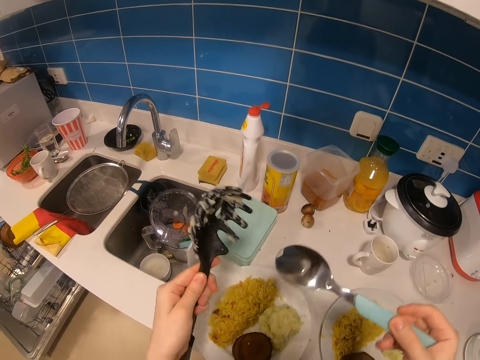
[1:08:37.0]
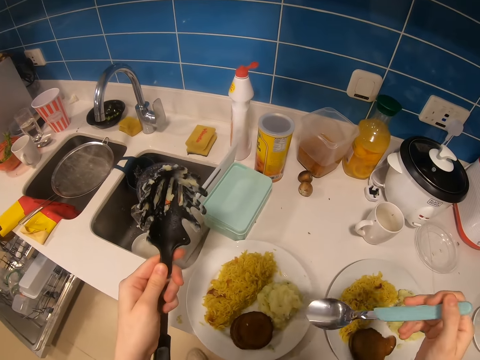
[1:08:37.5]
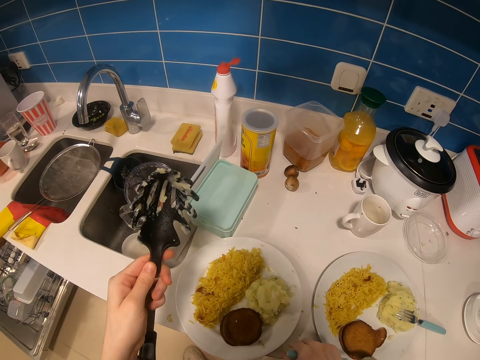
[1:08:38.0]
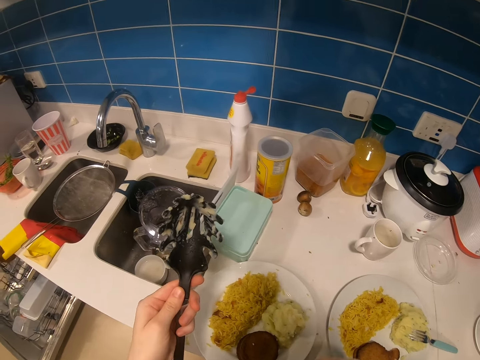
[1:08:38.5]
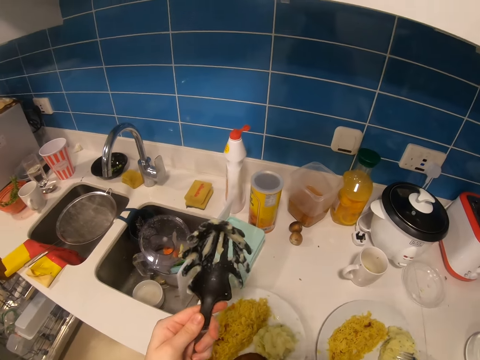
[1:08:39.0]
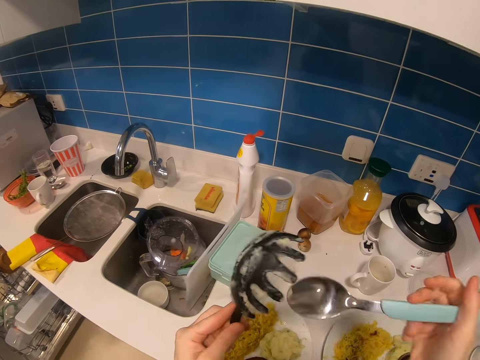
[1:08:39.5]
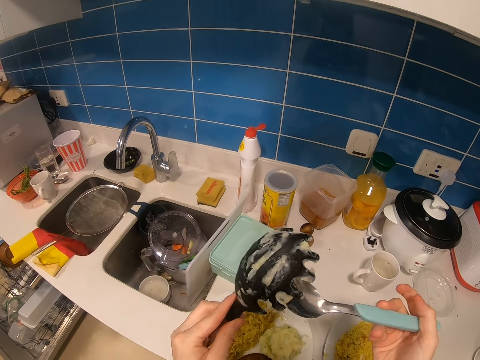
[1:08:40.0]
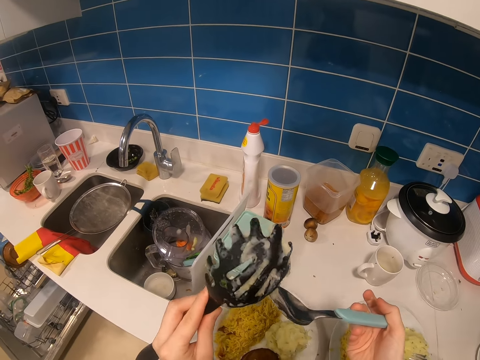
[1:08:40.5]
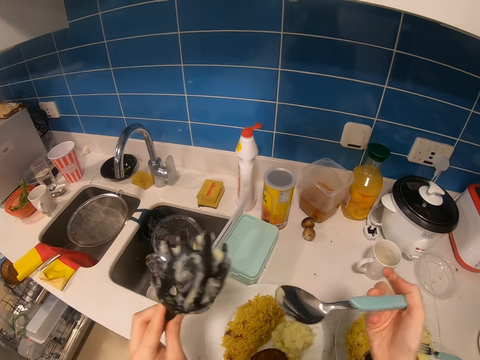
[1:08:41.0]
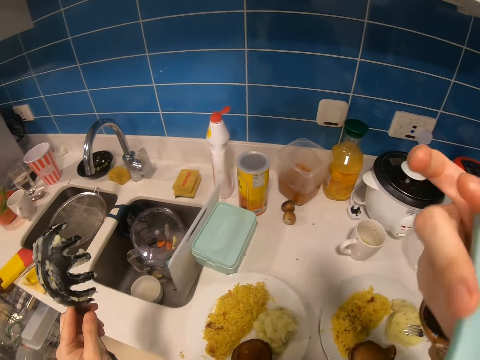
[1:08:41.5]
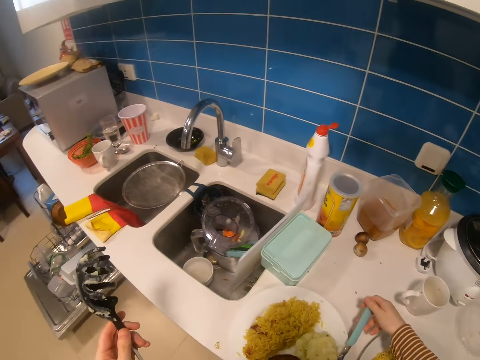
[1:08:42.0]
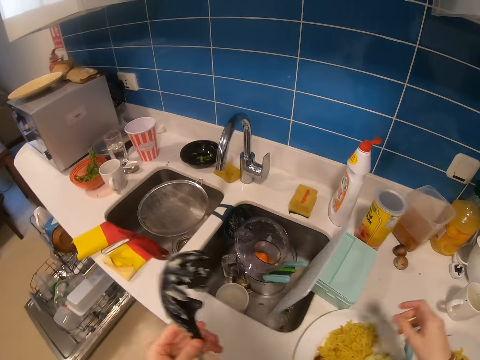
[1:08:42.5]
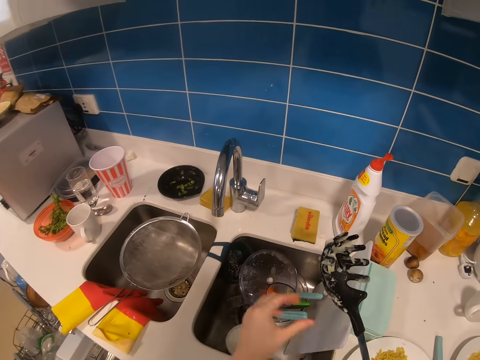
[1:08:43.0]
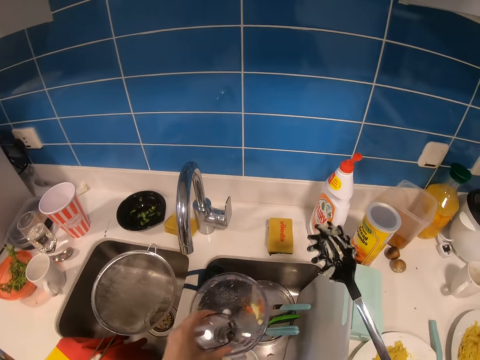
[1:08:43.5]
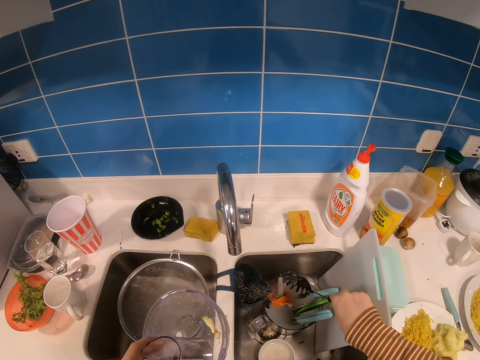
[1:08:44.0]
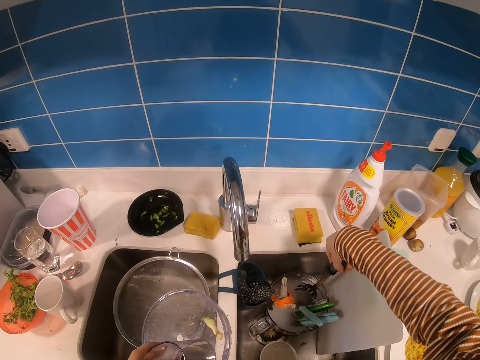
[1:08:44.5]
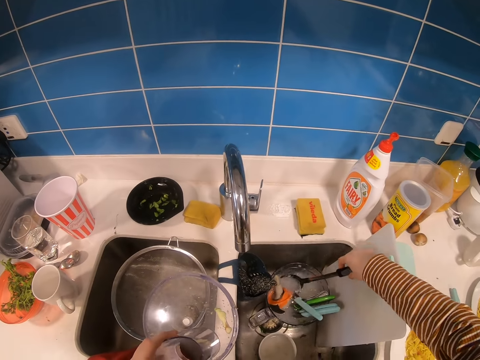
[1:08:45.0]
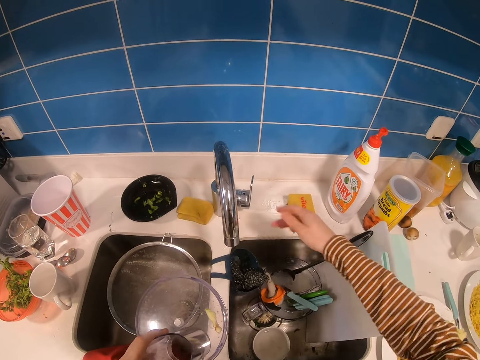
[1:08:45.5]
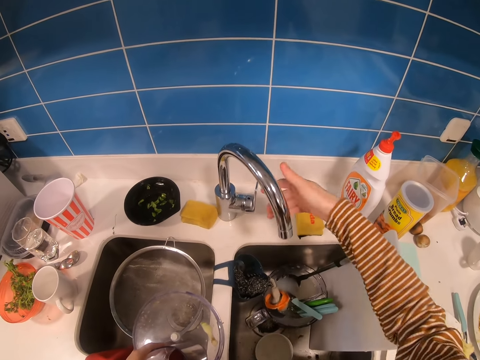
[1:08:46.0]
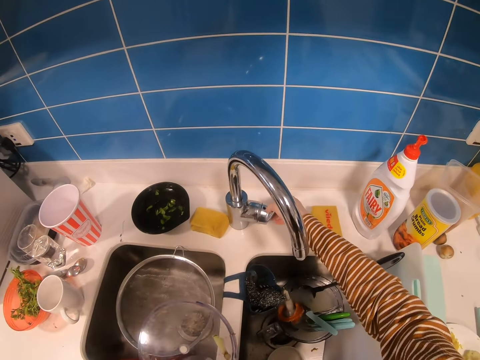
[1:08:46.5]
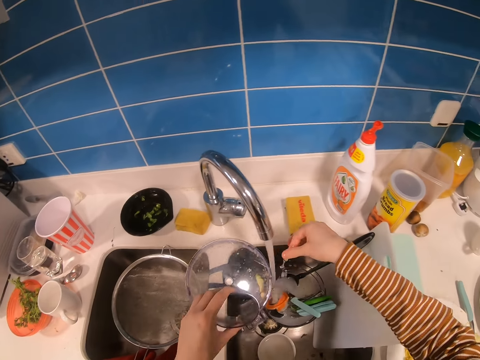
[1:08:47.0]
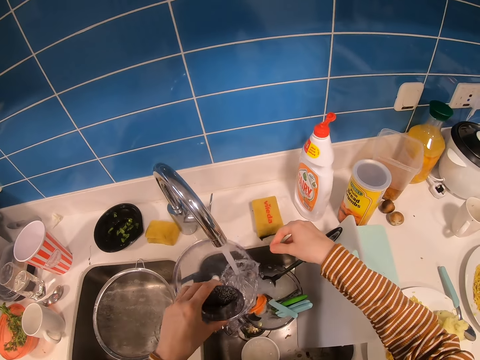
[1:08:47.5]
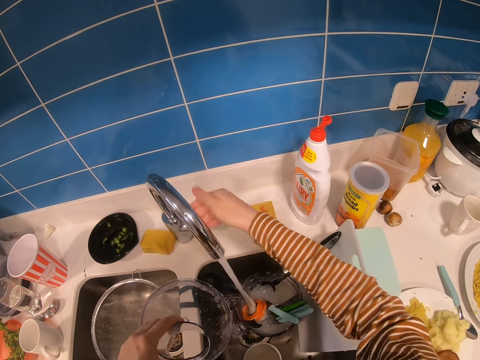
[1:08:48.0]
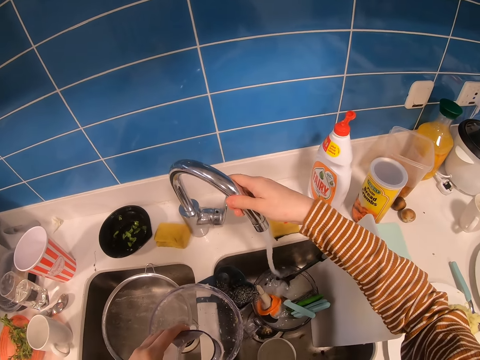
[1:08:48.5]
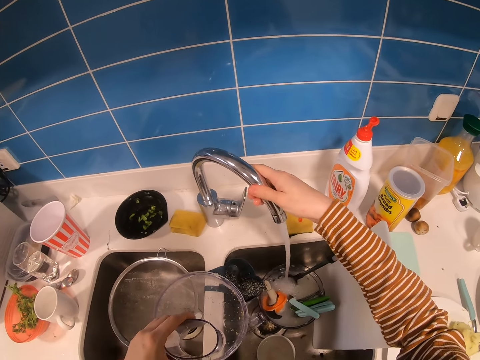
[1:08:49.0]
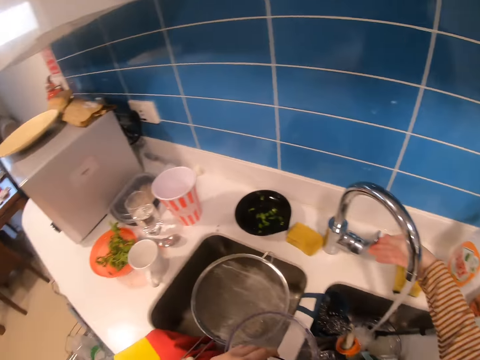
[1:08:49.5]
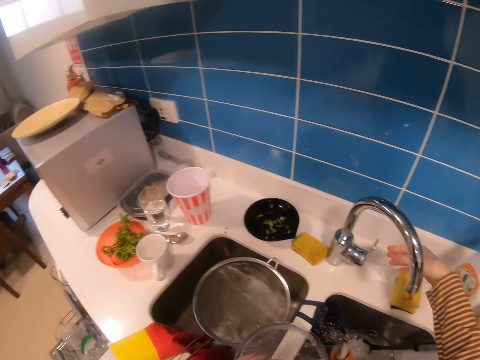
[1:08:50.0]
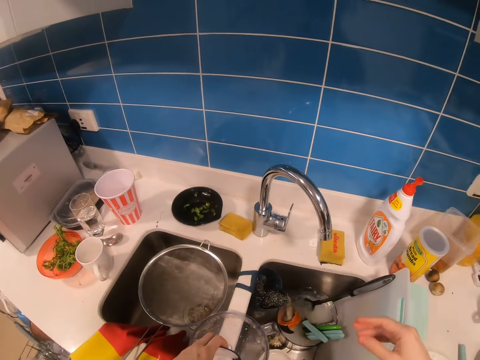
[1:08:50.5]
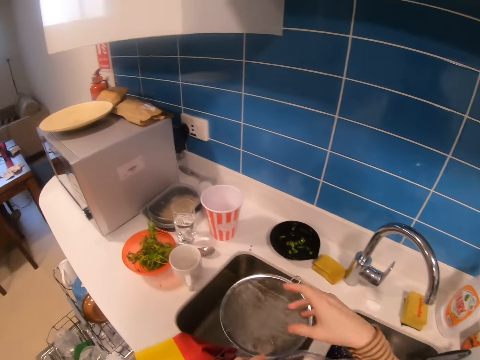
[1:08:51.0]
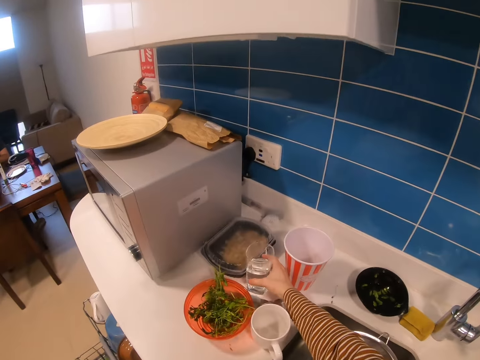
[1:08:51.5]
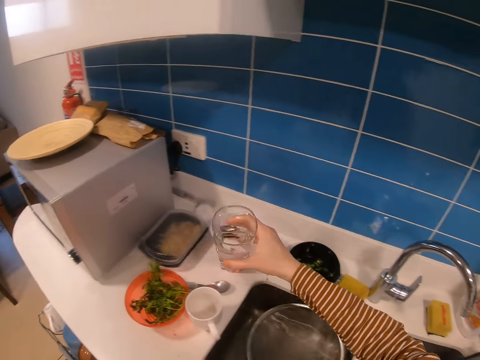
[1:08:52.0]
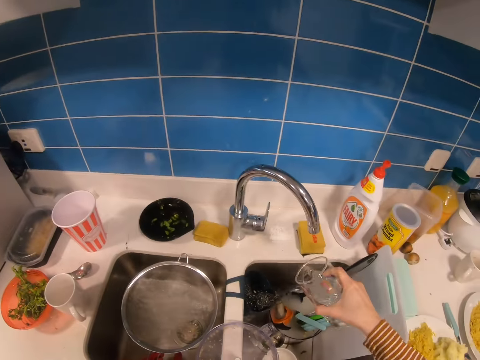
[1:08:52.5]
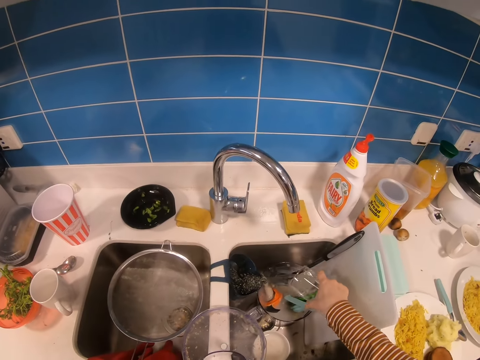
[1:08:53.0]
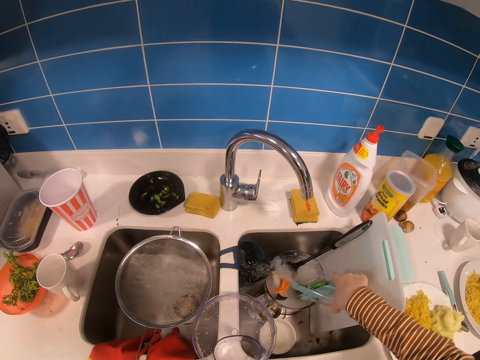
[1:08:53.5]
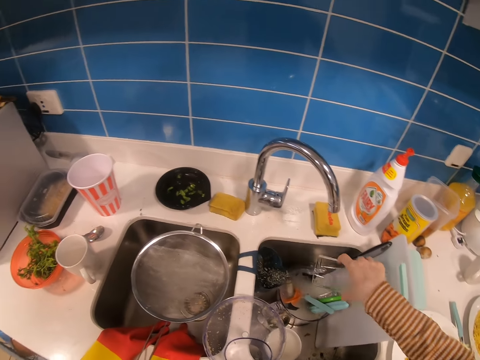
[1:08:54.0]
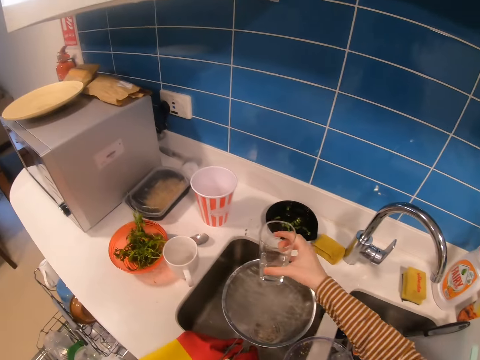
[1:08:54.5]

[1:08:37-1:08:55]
The camera wearer lowers her hand. She picks the food from the counter. She lifts her right hand. She removes food off the pasta server spoon or spaghetti spoon with the eating spoon. She eats the food. She drops the spoon on the counter top. She holds the spaghetti spoon with her right hand. She lifts a hotpot or blender lid with the left hand. She puts the spaghetti spoon into the hotpot or blender. She turns the tap spout with her right hand. She opens the tap. She washes the lid with tap water. She holds the tap with her right hand. She turns the tap spout. She closes the tap. She picks a glass of water with the right hand. She pours the water into the blender or sink.

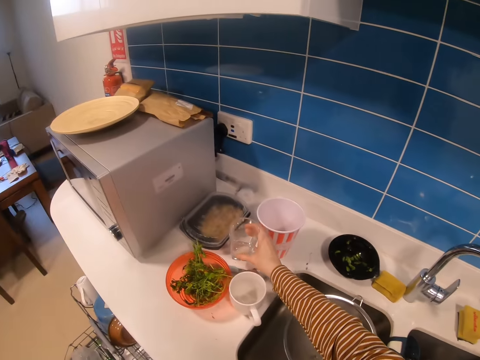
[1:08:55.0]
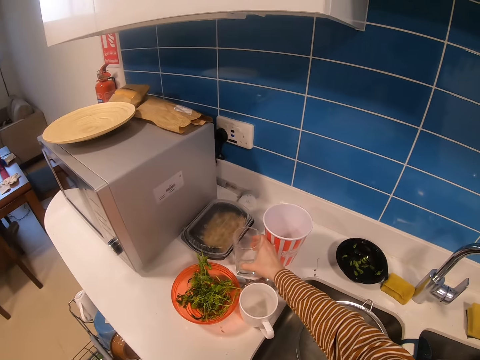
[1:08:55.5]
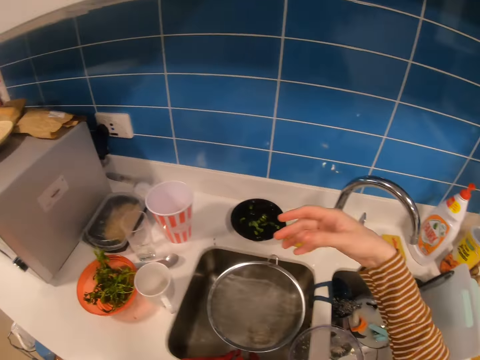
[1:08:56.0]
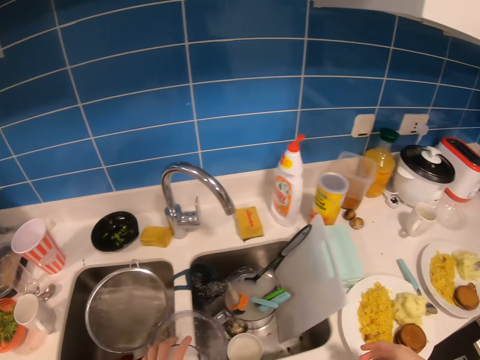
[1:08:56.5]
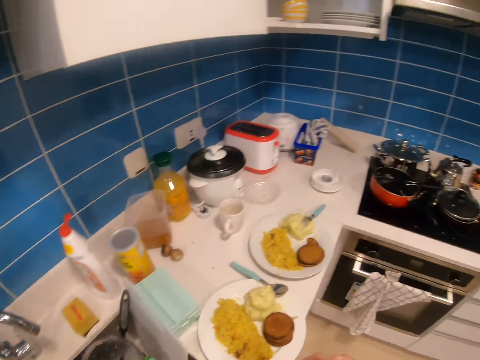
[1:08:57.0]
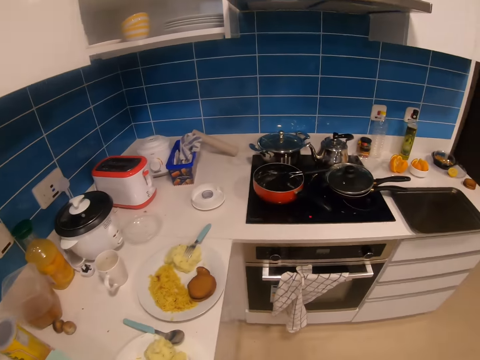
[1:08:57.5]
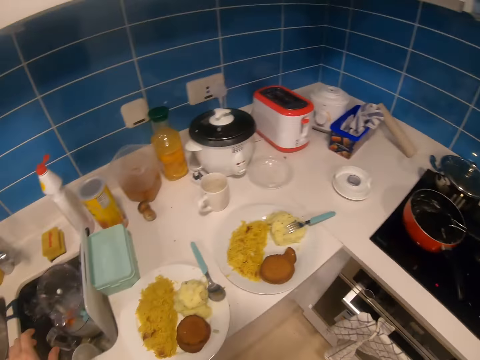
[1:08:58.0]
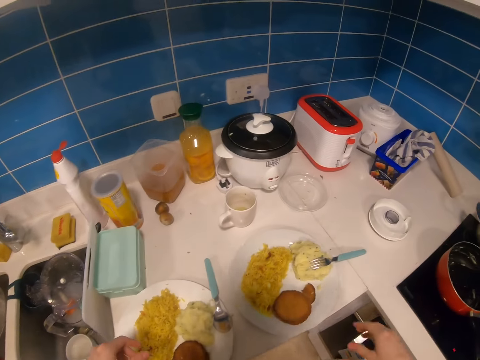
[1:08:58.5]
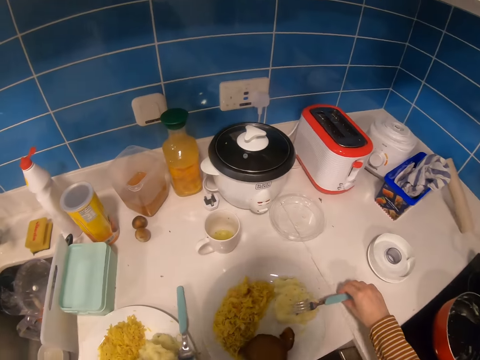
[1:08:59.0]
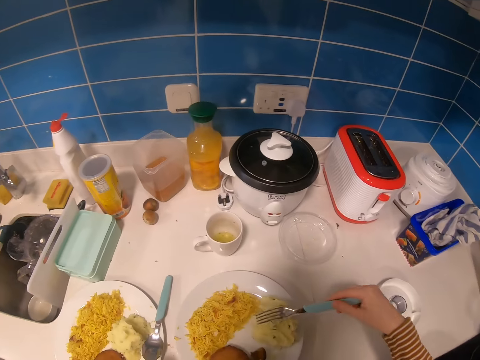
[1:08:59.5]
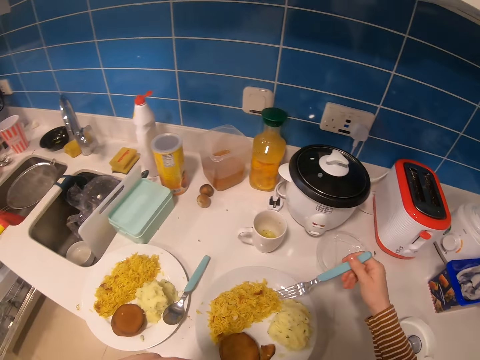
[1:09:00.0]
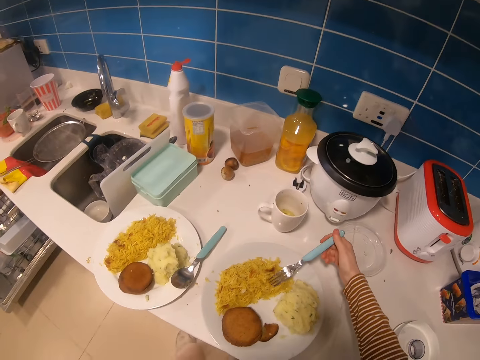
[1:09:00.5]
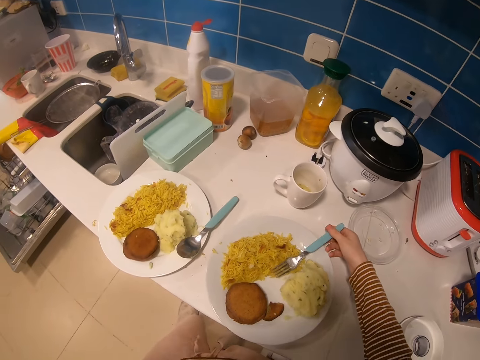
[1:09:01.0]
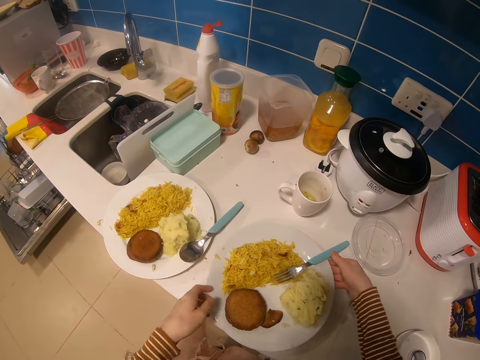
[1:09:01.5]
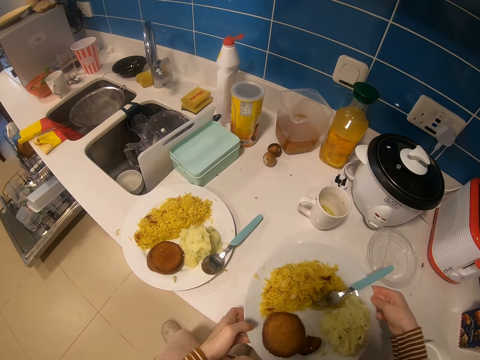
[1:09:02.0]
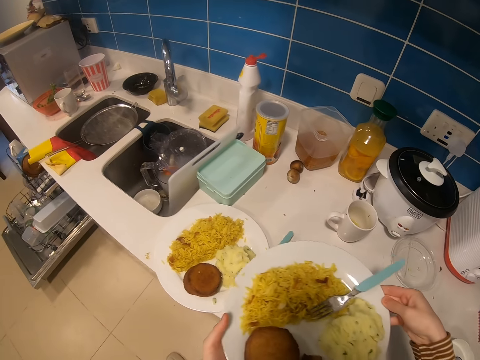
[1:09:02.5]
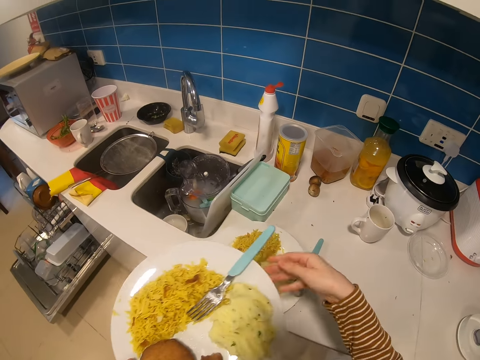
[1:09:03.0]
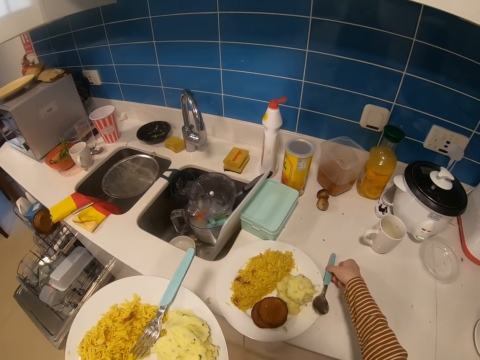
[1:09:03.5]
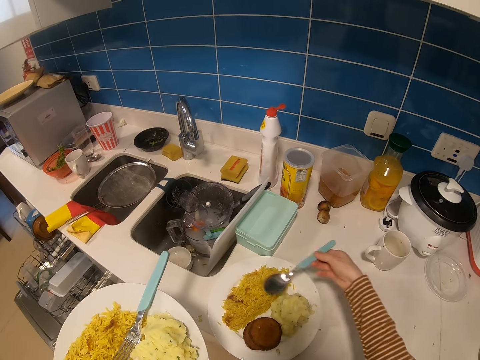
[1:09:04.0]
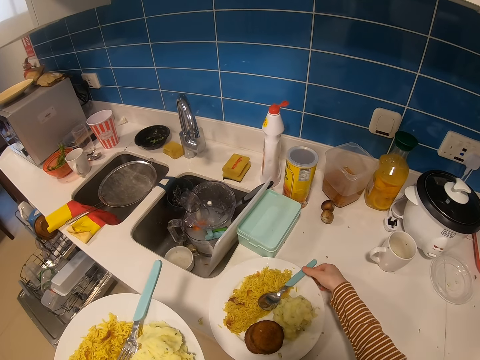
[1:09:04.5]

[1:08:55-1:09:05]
The camera wearer places the glass on the counter top. She covers the hotpot with the lid. She looks around the kitchen. She lifts the fork from the plate in her right hand. She converses with a man. She places the fork in the plate. She picks the plate of food with both hands. She lifts the spoon. She places the spoon into the plate.
